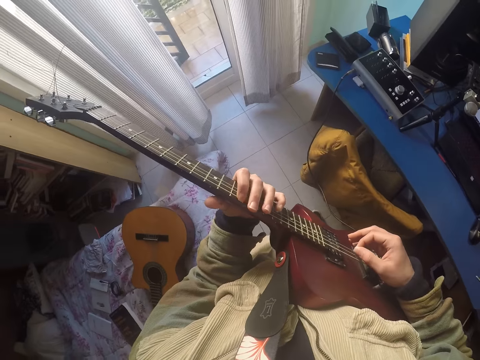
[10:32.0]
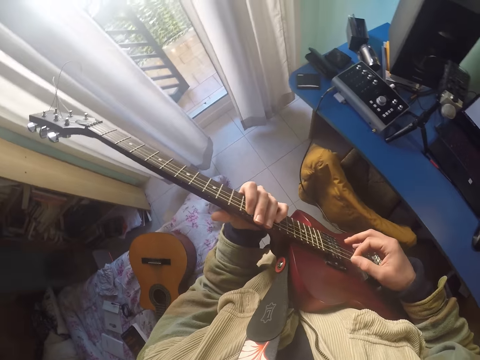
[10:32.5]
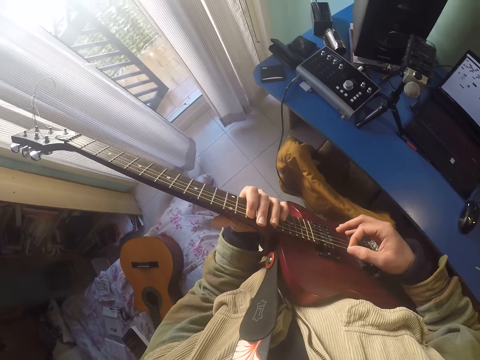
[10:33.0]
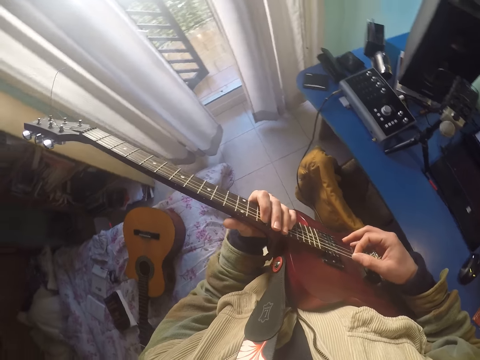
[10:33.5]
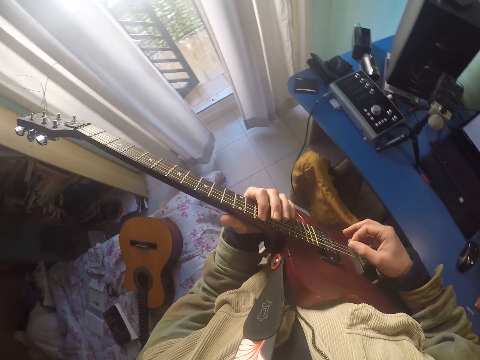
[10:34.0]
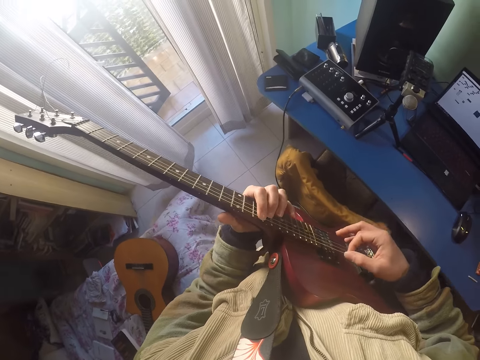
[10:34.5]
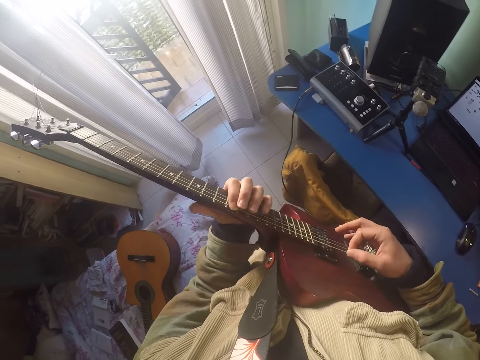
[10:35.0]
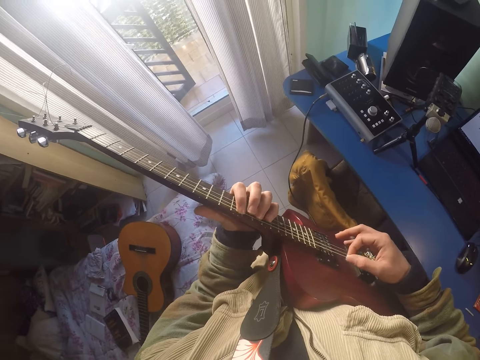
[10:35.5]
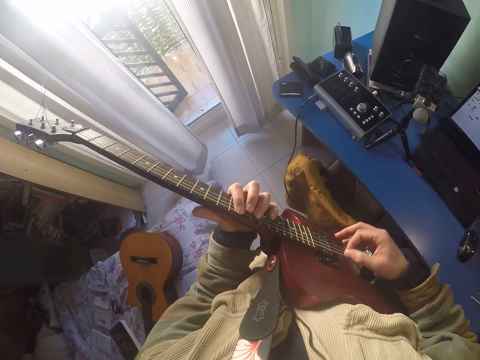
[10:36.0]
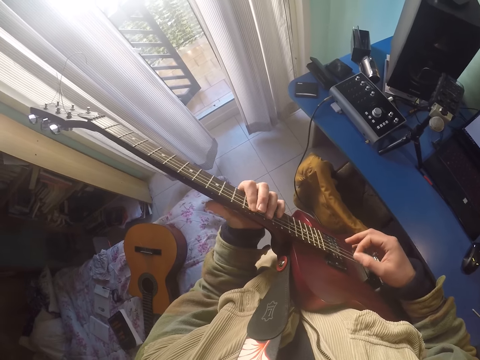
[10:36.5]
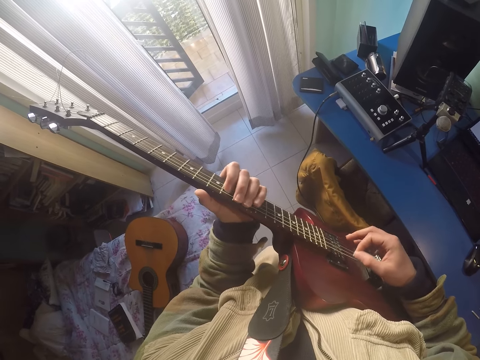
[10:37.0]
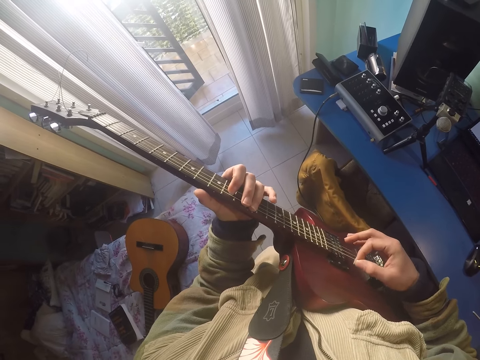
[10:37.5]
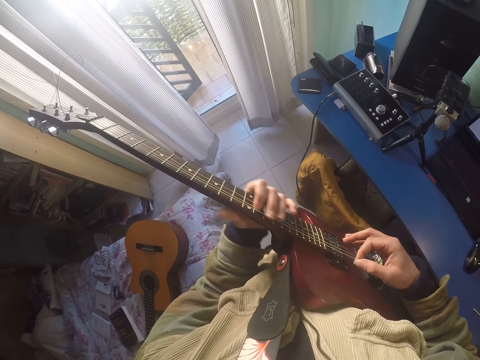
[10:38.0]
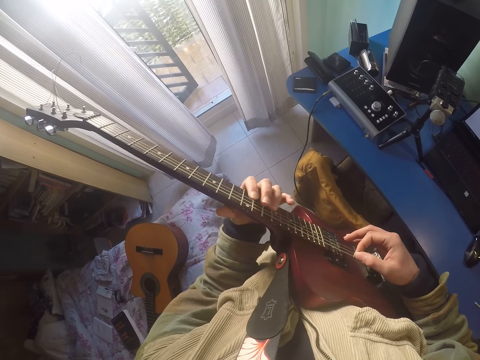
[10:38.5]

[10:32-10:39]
The camera wearer plays the guitar.

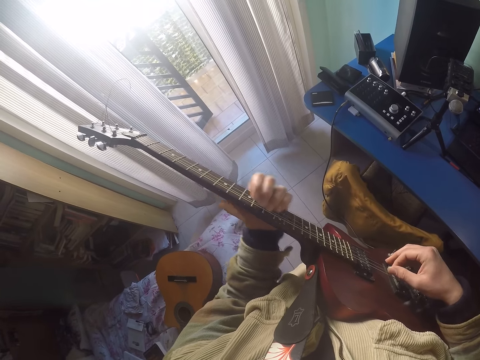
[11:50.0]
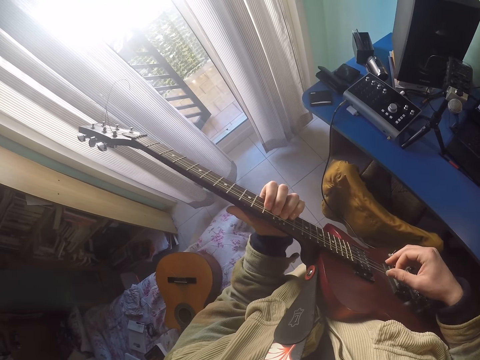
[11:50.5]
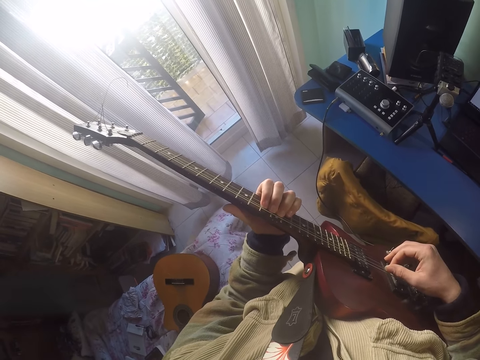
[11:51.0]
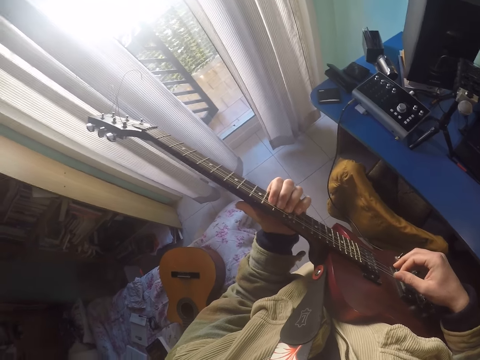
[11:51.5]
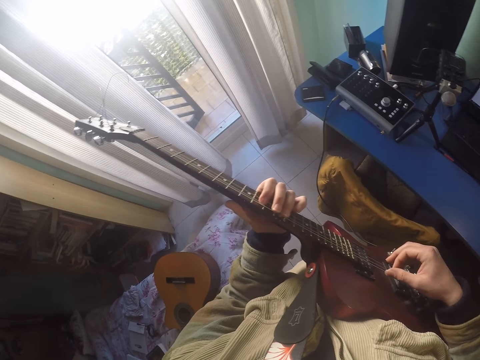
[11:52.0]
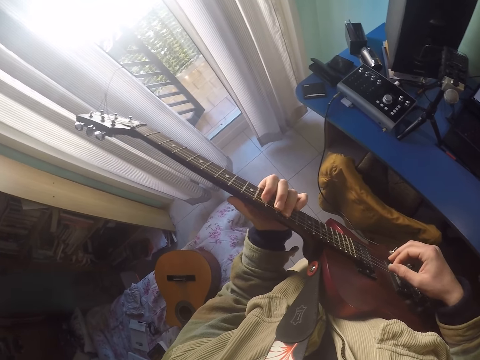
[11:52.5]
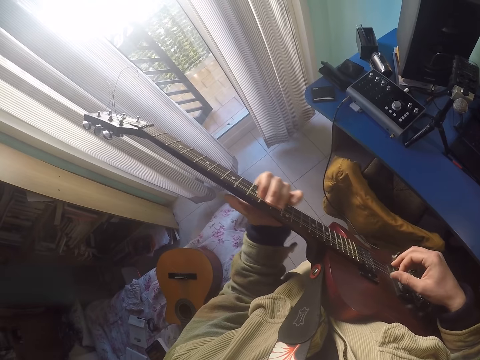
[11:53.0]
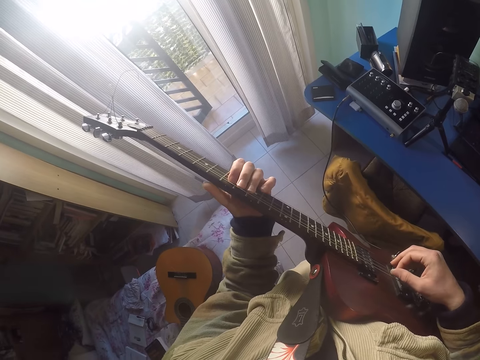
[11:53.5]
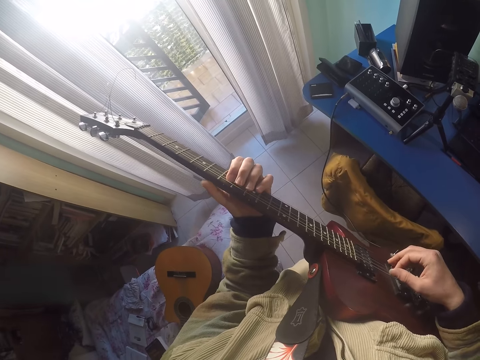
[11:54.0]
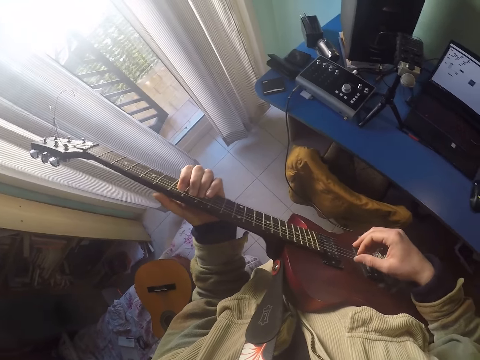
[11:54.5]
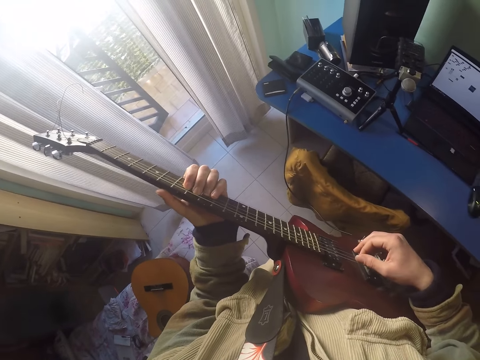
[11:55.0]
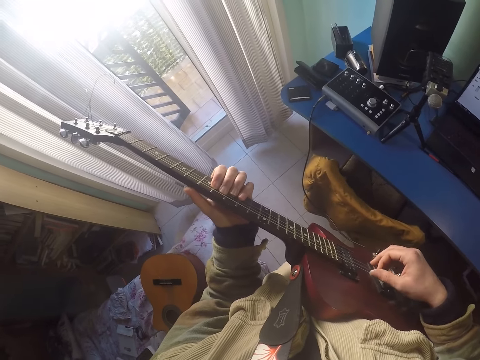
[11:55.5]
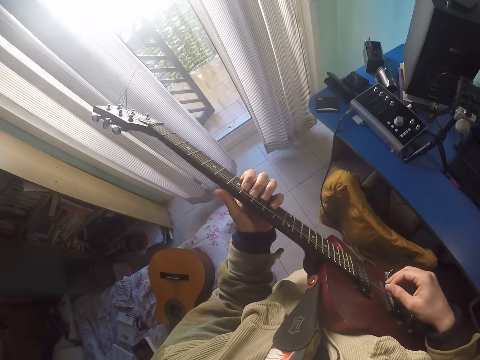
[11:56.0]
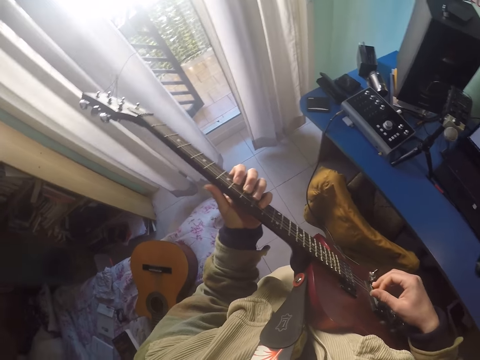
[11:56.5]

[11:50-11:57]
The camera wearer plays the guitar.

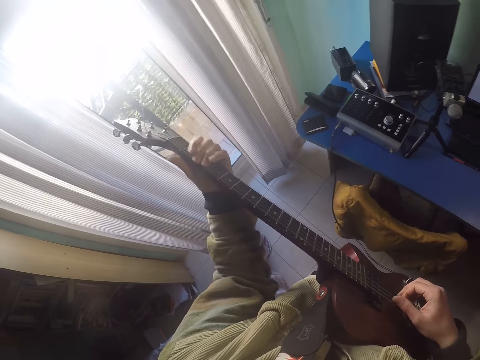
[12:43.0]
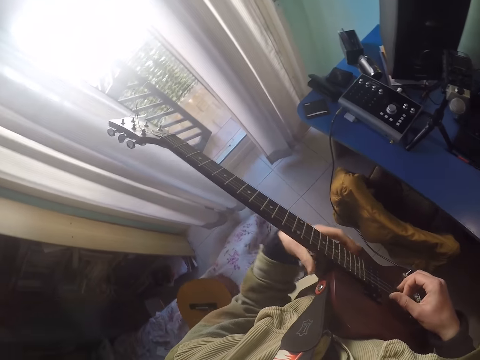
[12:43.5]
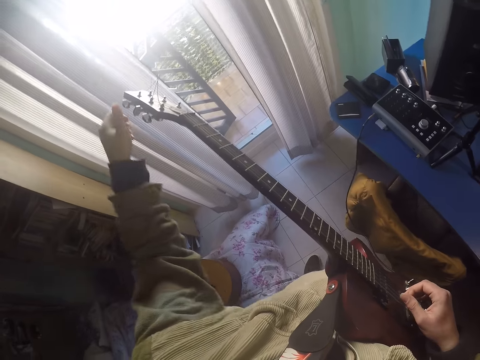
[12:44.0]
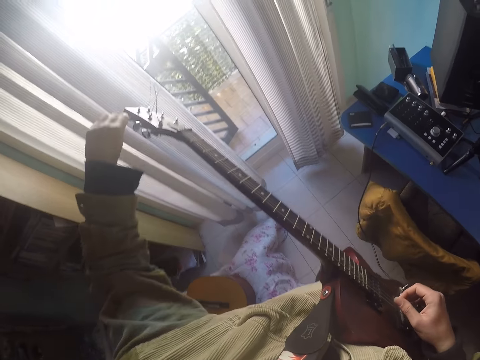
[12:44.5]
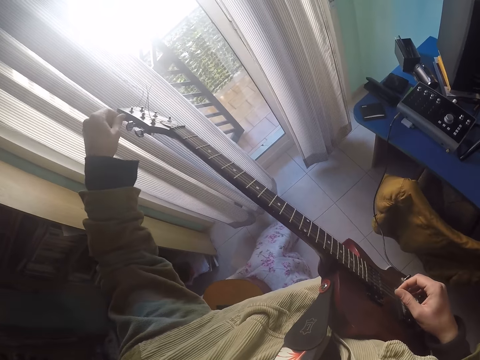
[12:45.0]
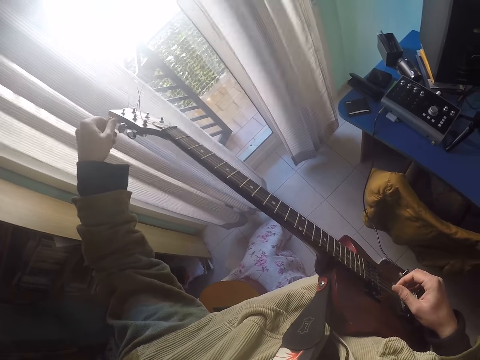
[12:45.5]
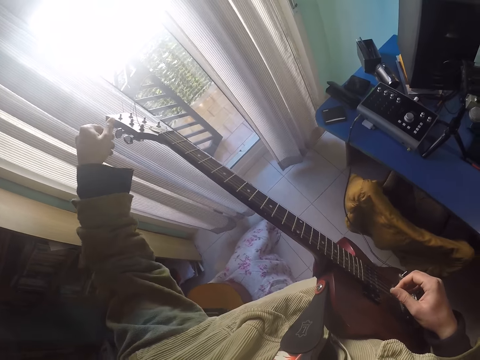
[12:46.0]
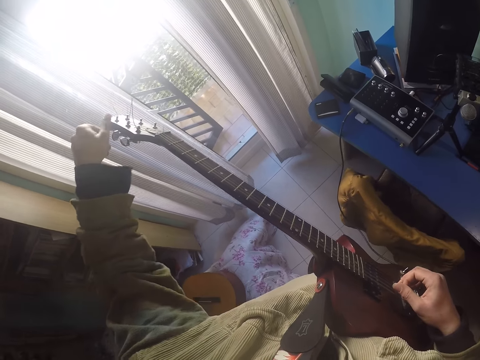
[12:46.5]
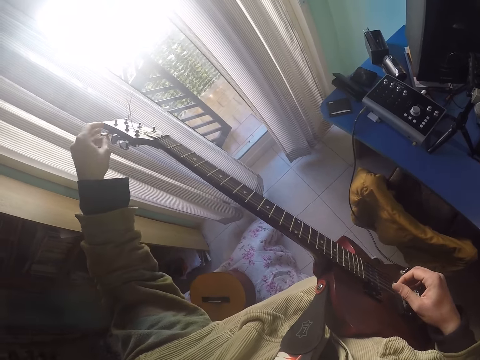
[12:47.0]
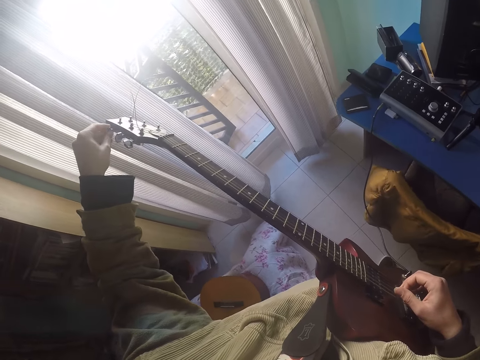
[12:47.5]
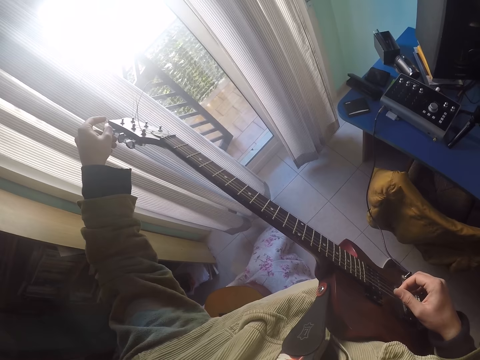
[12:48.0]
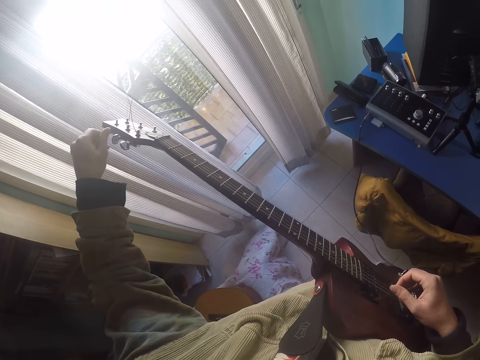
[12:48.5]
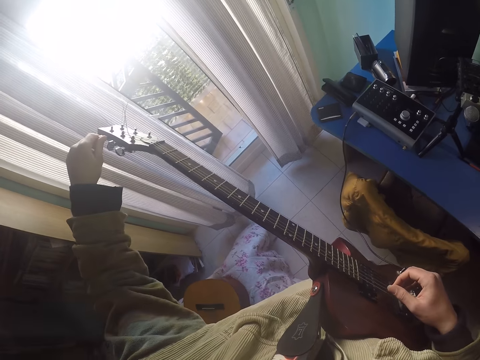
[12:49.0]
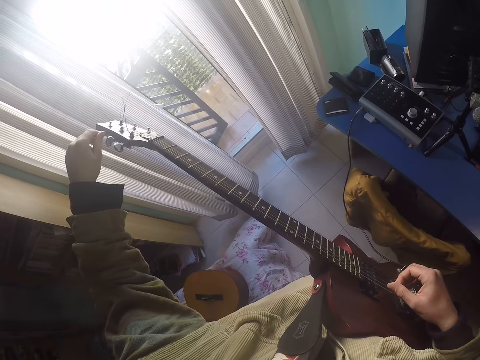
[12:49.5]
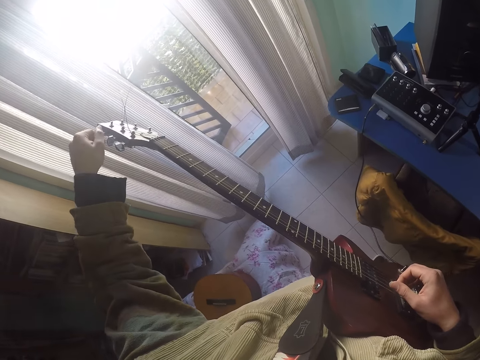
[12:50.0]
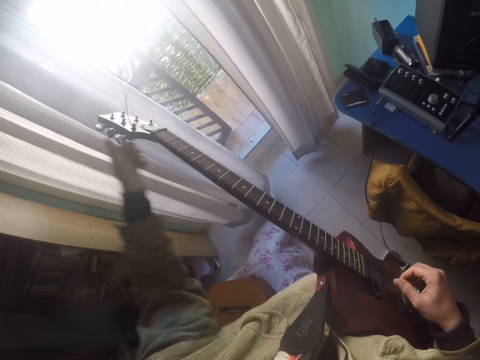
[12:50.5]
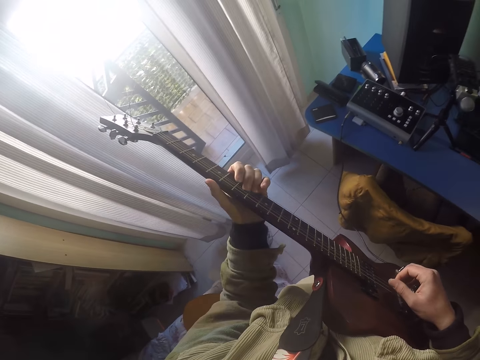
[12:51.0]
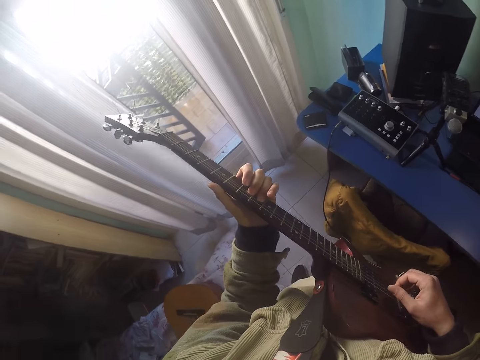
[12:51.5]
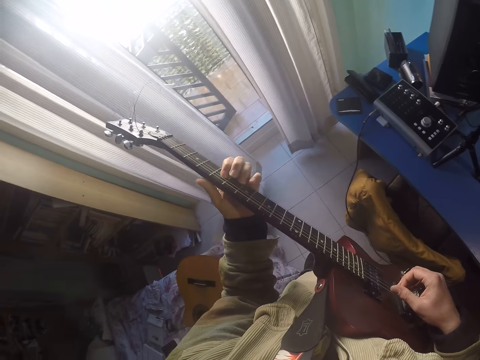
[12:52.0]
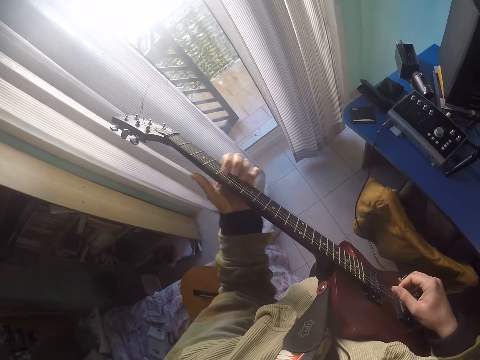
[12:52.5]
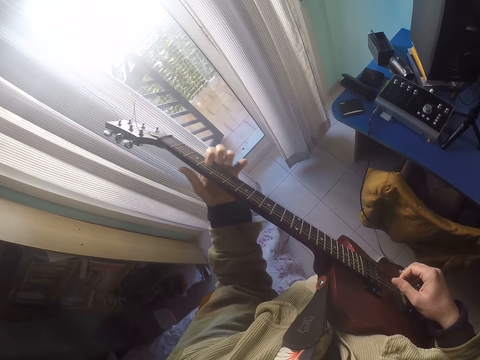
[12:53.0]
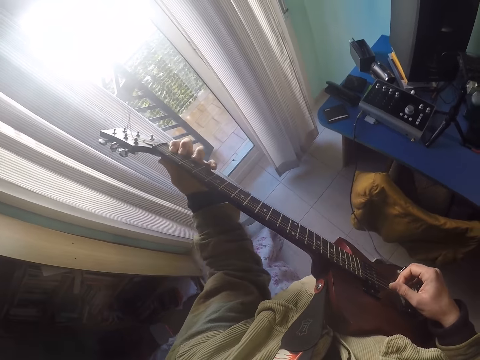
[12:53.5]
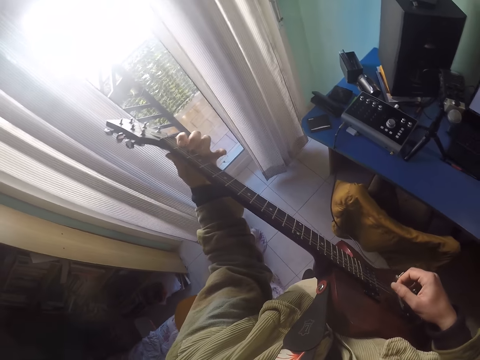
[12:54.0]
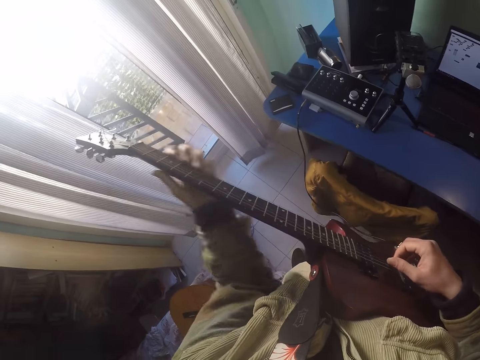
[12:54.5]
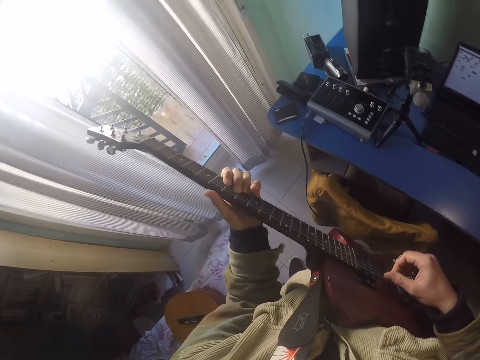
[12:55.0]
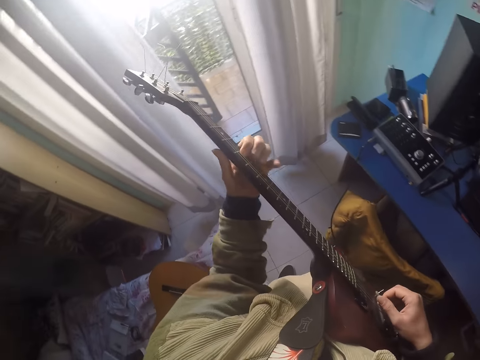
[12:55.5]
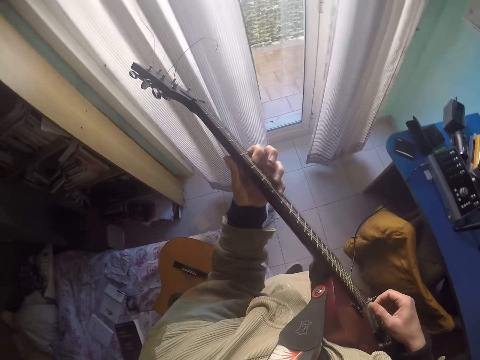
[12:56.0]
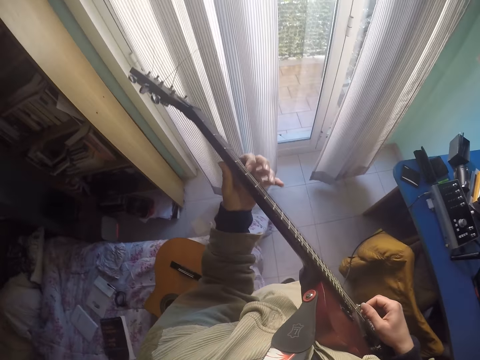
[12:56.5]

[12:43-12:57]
The camera wearer adjusts the tuning pegs. They tighten nuts on the guitar. They play the guitar.
